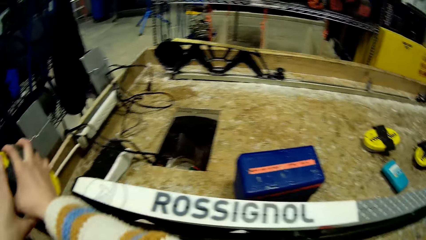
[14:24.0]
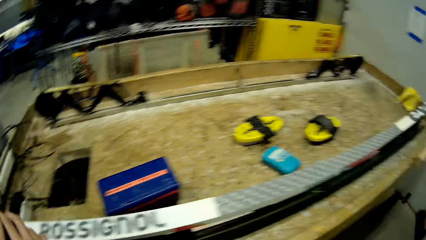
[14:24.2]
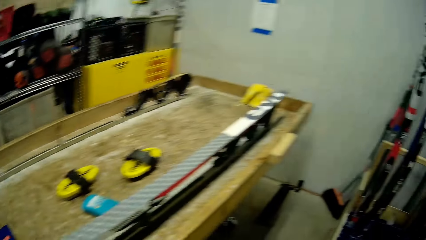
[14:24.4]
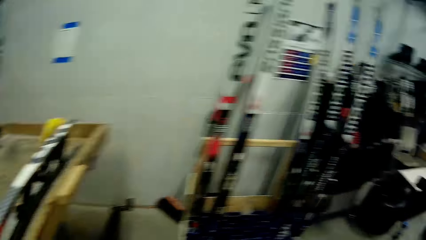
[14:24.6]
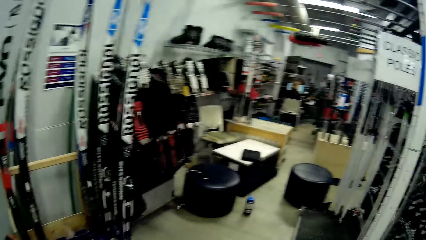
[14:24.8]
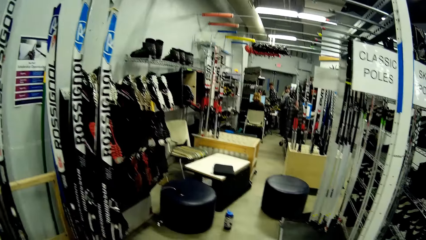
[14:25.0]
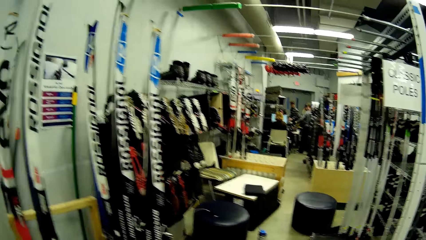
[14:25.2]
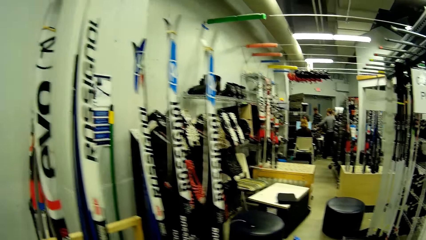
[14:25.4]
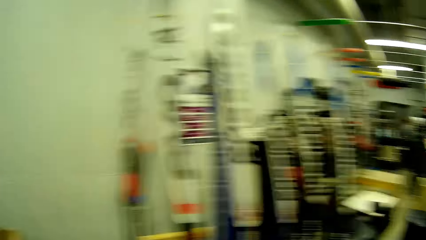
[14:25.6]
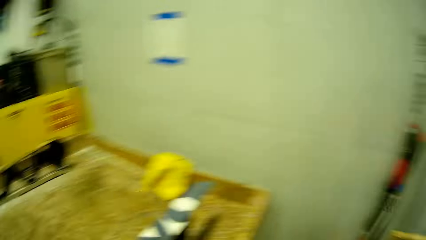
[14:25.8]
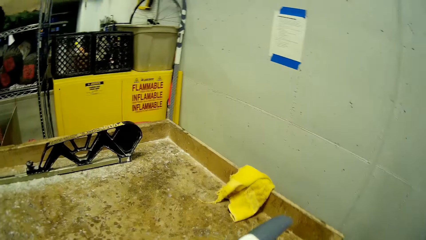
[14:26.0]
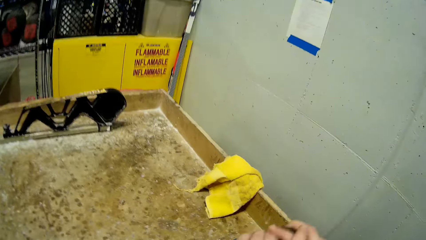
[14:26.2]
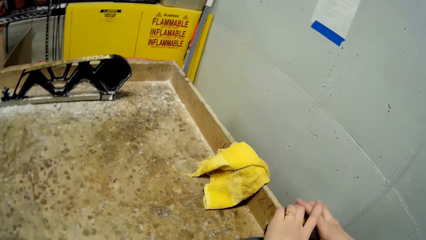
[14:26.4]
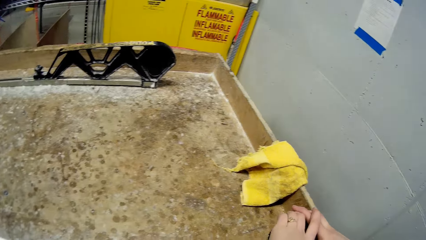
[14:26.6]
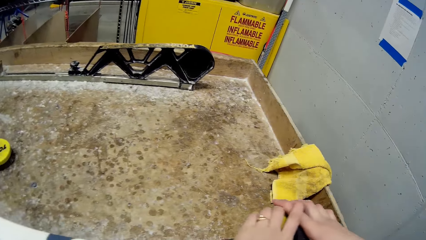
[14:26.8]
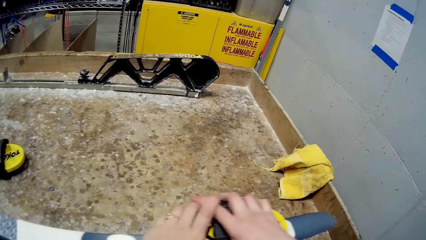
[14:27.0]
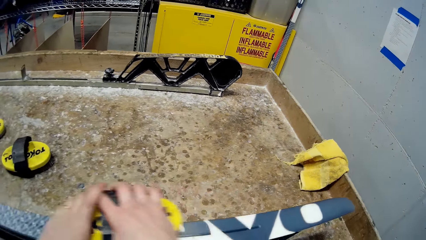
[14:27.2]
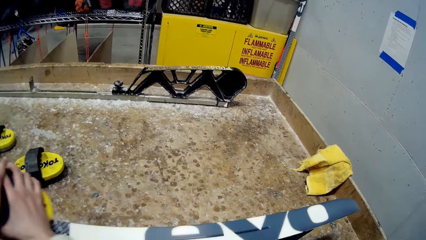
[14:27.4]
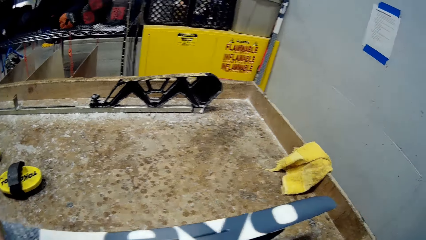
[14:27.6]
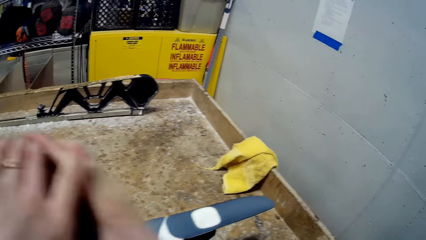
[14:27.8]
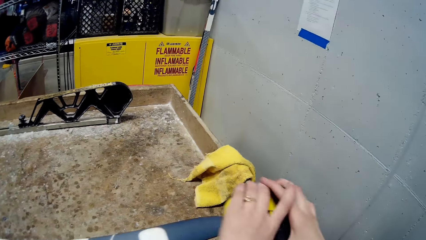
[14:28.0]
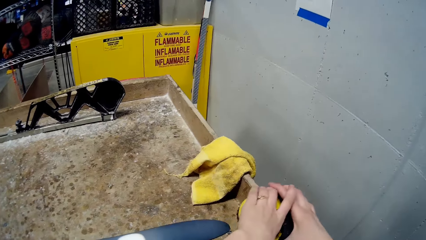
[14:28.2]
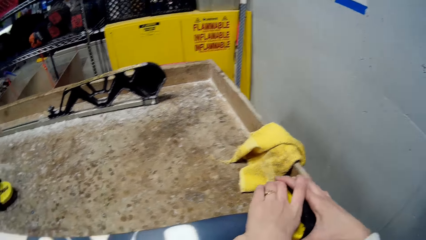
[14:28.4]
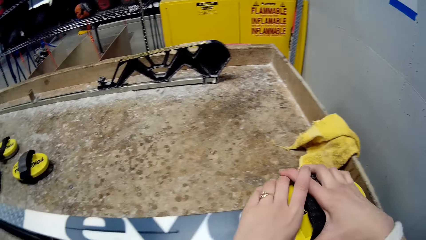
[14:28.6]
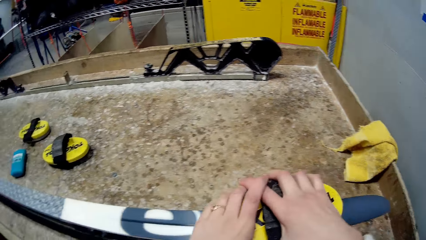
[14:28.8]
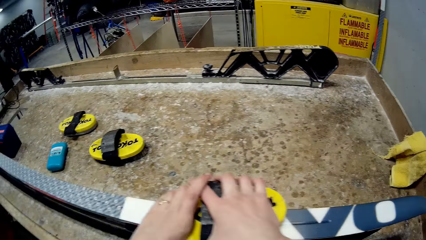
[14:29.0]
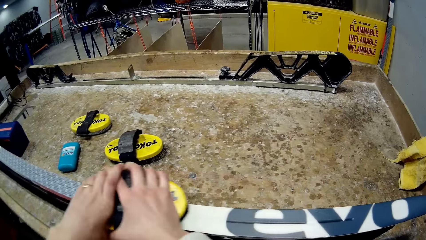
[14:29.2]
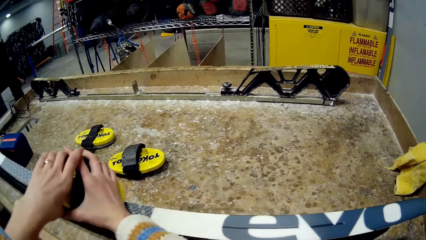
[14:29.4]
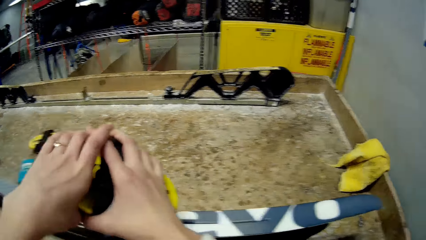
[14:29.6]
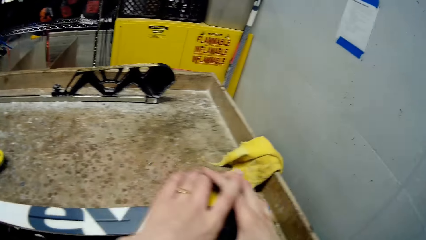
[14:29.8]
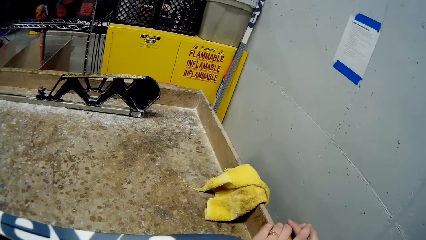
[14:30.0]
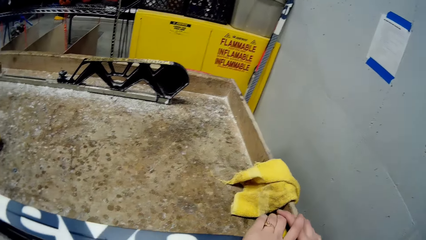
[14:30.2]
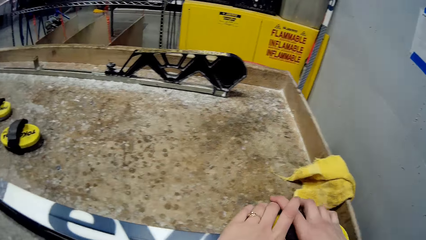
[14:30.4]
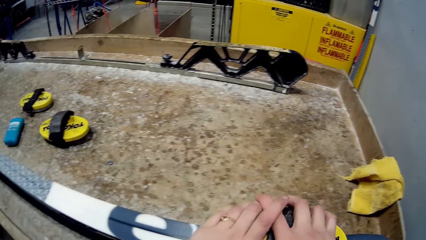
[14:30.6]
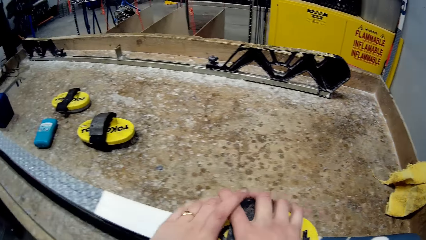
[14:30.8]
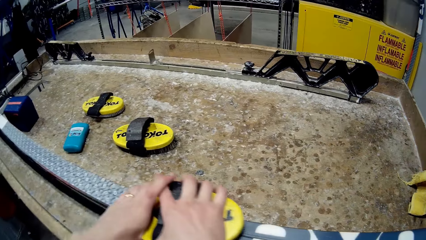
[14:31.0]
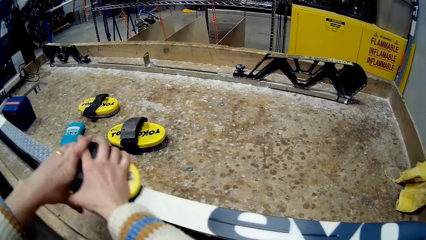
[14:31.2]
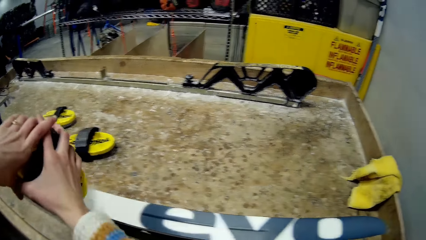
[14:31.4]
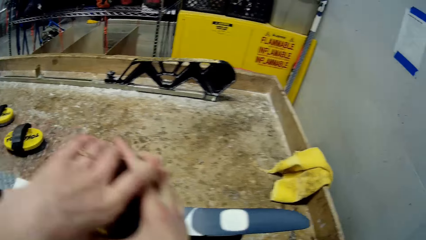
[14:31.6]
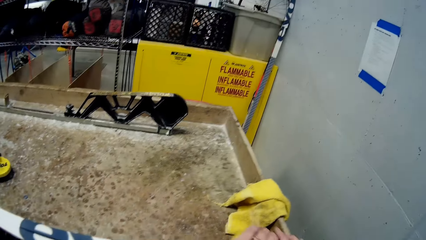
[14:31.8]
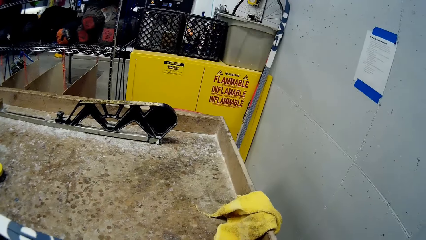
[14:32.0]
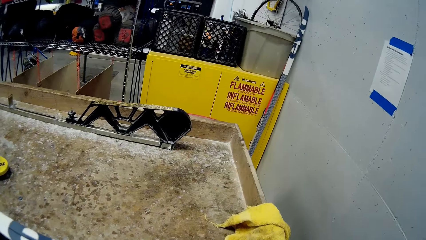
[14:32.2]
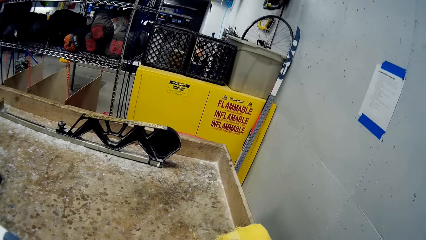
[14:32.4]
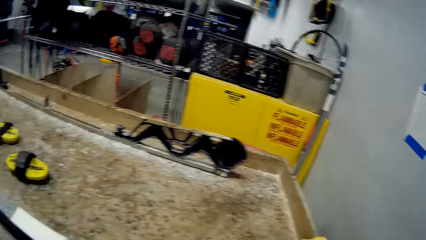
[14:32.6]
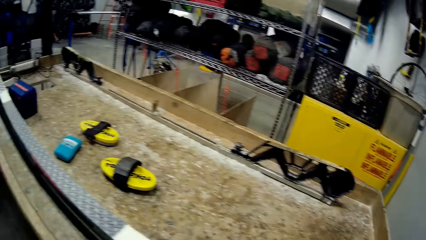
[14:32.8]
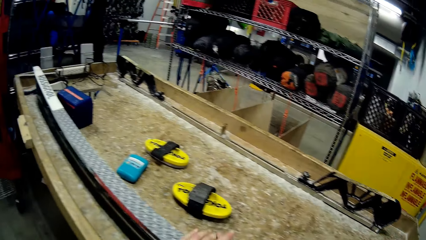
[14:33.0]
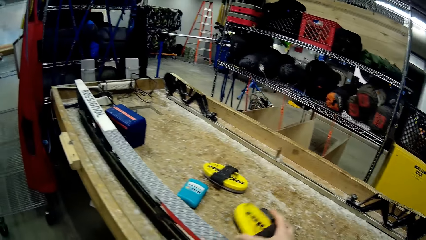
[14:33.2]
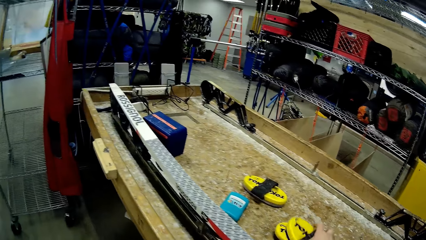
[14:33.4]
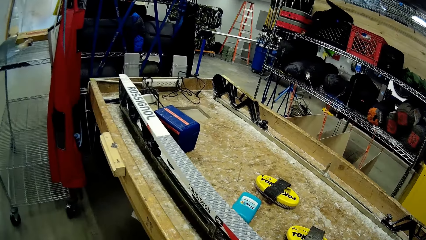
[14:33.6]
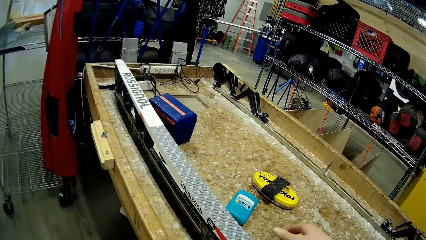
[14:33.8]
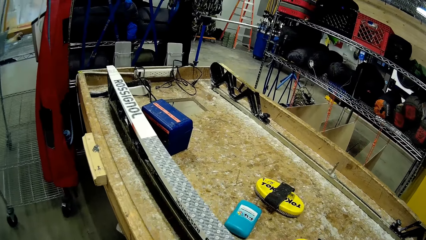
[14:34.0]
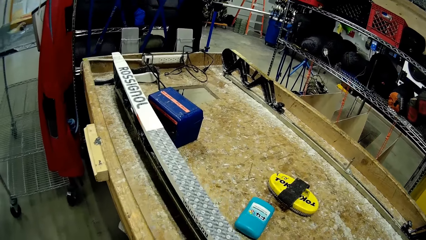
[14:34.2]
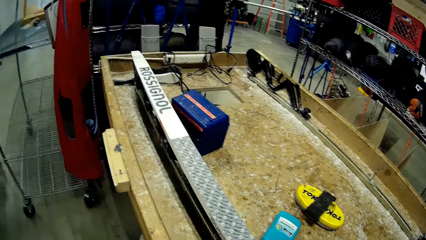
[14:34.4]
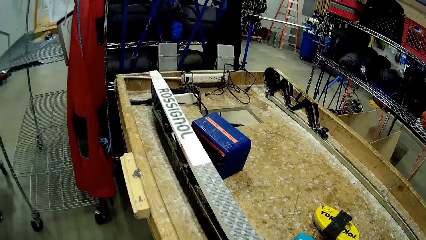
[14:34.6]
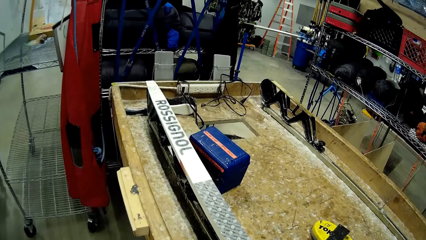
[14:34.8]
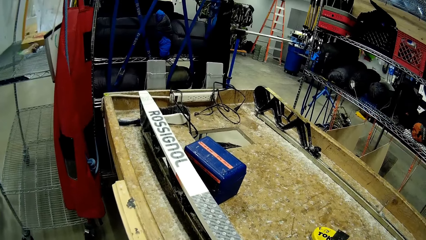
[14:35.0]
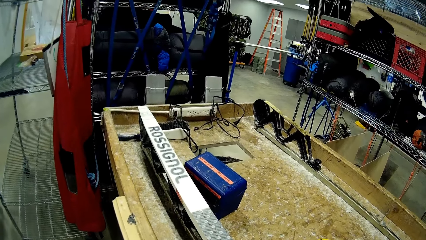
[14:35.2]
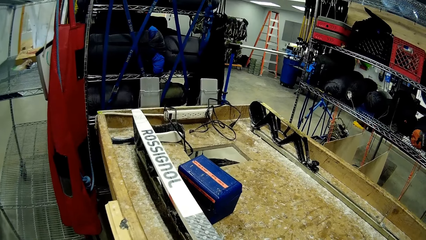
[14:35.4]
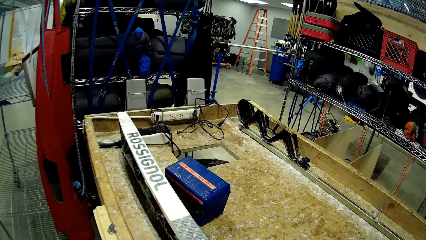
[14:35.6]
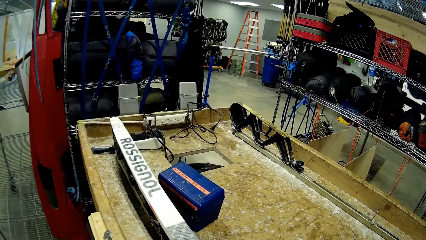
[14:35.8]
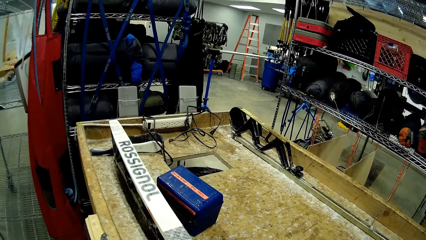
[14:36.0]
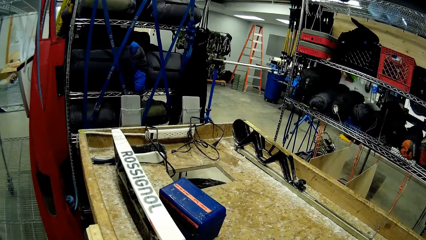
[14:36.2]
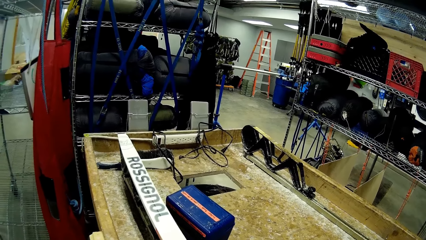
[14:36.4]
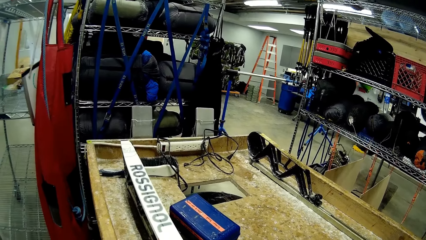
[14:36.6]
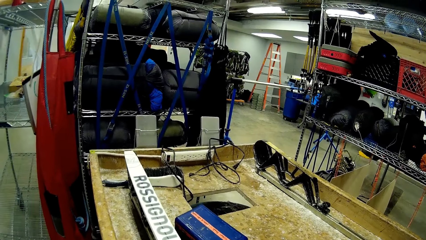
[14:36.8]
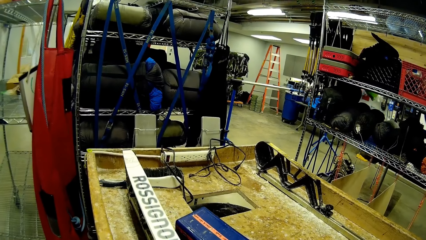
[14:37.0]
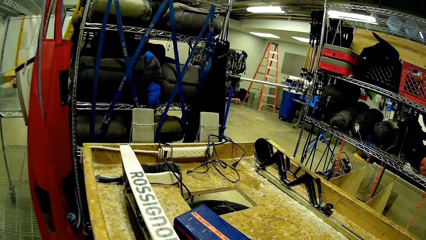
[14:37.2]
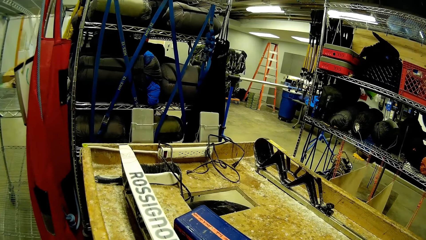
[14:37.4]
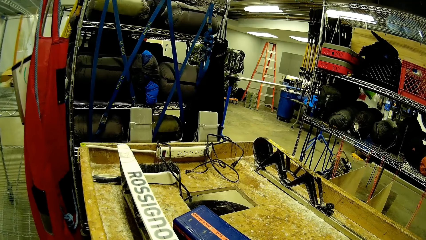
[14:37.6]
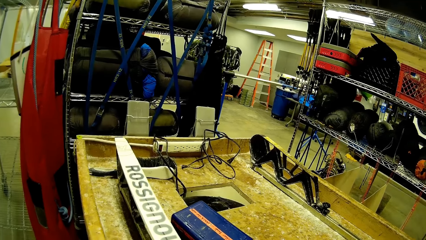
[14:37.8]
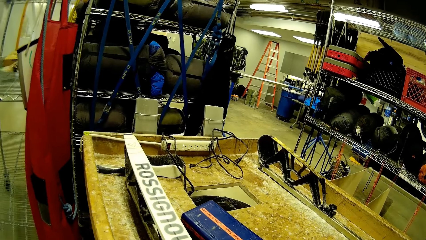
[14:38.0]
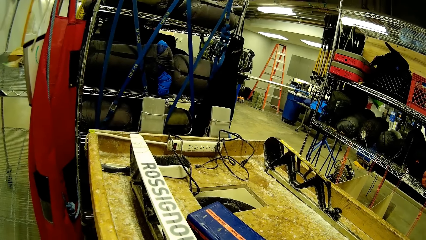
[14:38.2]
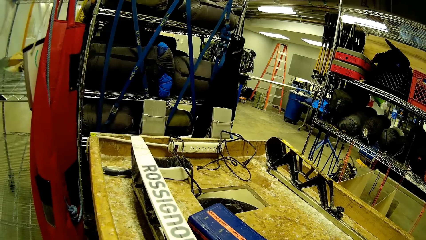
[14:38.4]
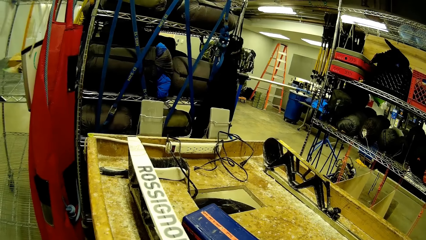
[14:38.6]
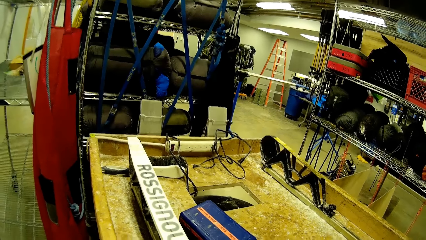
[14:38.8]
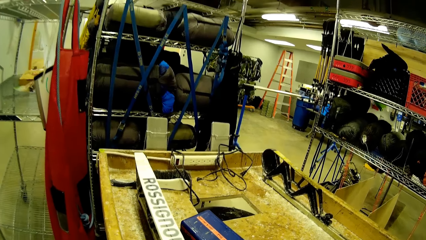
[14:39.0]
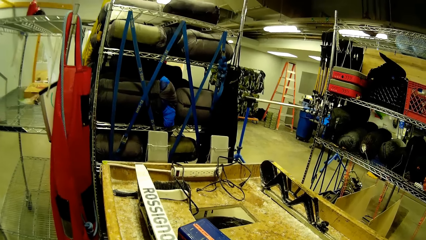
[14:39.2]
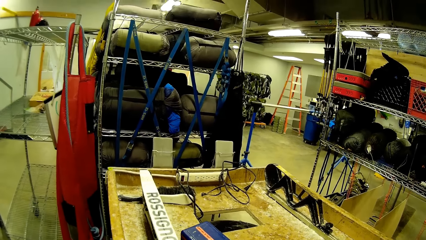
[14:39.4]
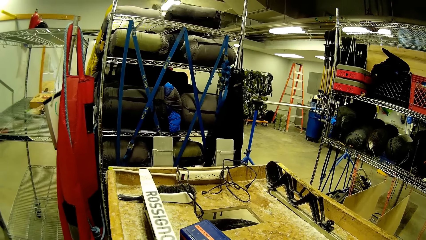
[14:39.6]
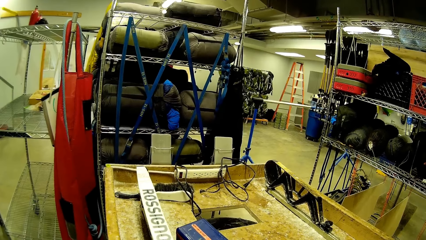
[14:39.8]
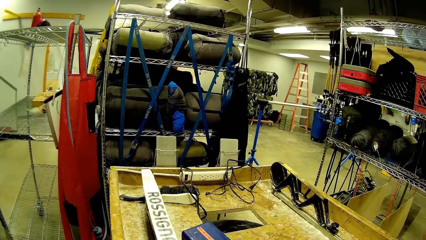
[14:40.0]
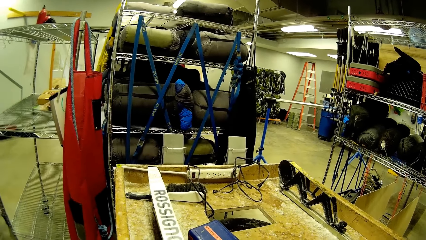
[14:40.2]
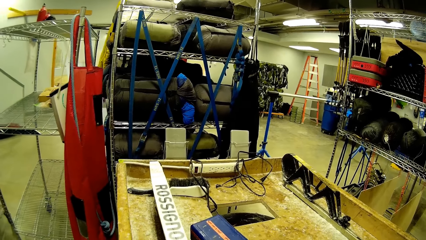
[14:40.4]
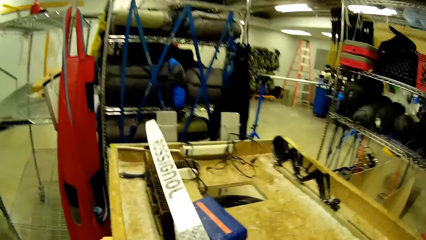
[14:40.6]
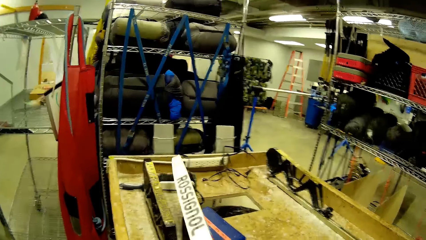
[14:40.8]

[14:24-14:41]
The camera wearer looks around. They brush the upper part of the ski or skate pole with the ski brush in both hands. They put the brush on the polishing machine and remove the skate pole on the polishing machine.
